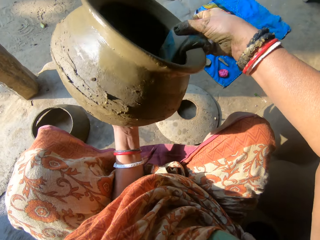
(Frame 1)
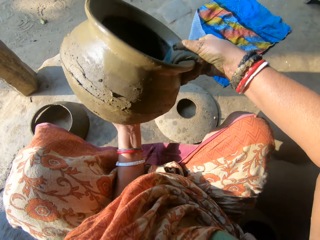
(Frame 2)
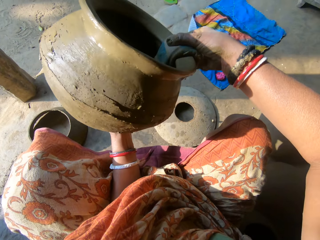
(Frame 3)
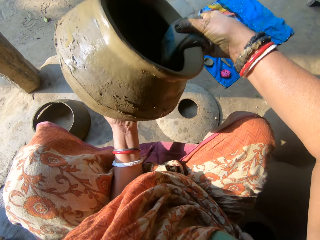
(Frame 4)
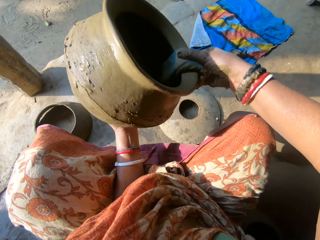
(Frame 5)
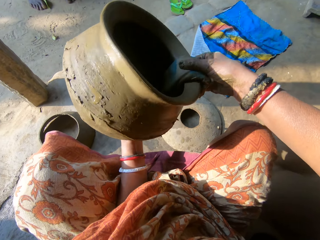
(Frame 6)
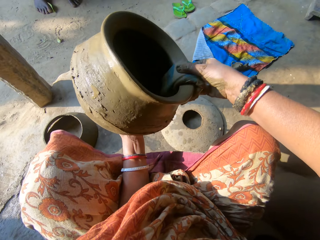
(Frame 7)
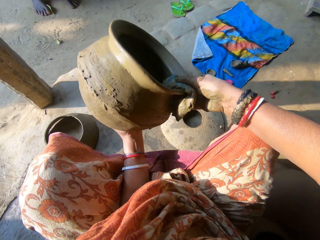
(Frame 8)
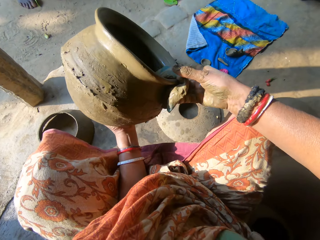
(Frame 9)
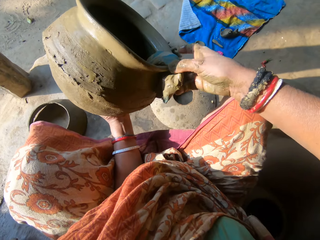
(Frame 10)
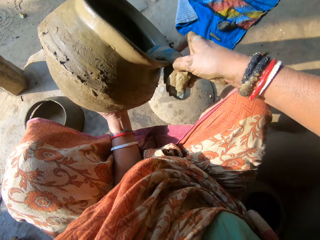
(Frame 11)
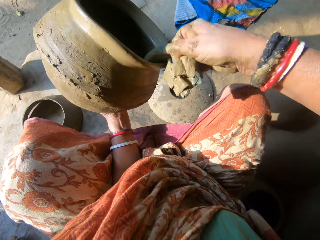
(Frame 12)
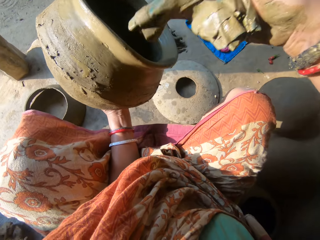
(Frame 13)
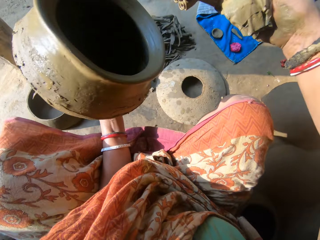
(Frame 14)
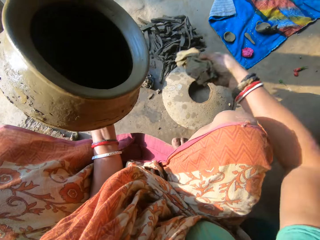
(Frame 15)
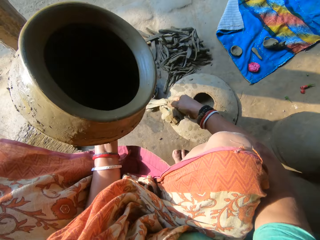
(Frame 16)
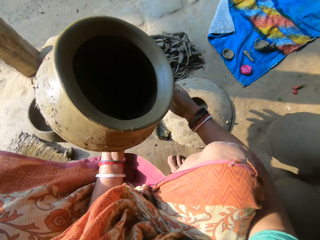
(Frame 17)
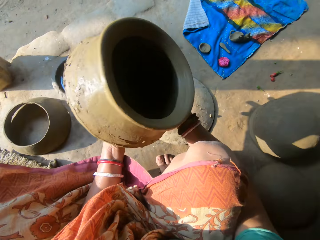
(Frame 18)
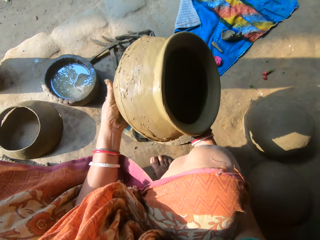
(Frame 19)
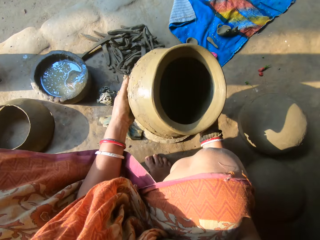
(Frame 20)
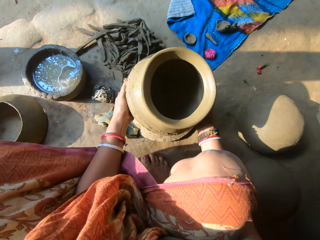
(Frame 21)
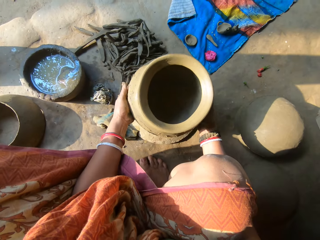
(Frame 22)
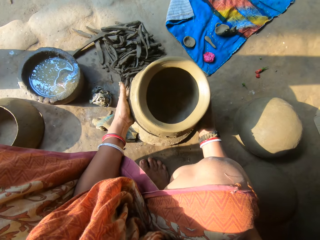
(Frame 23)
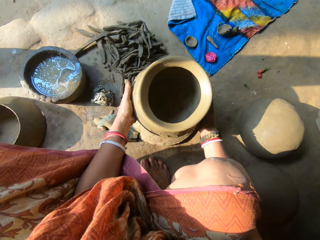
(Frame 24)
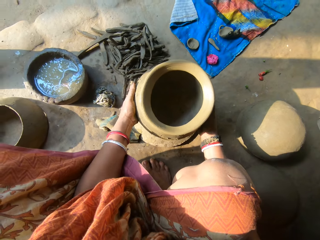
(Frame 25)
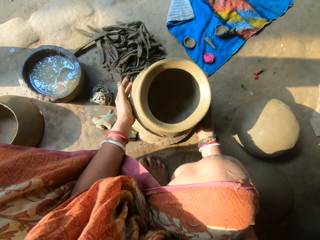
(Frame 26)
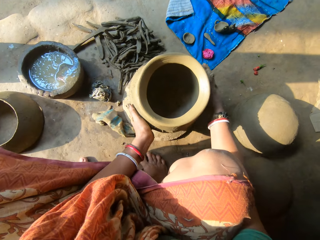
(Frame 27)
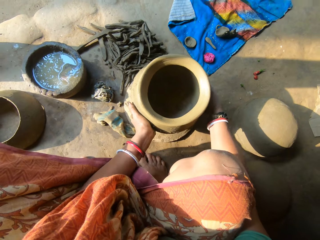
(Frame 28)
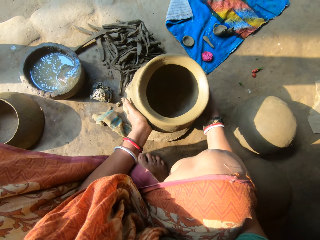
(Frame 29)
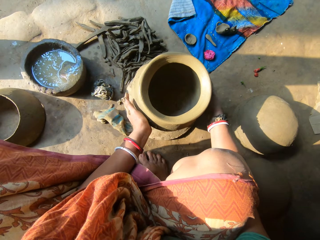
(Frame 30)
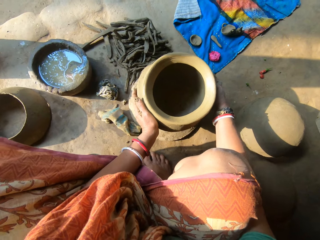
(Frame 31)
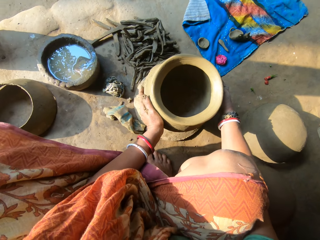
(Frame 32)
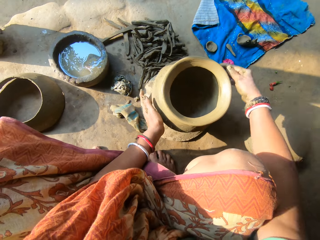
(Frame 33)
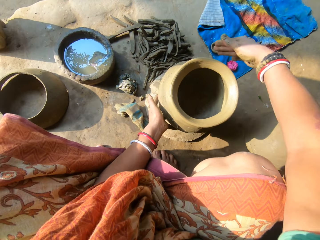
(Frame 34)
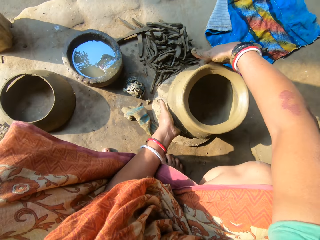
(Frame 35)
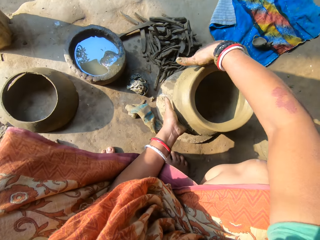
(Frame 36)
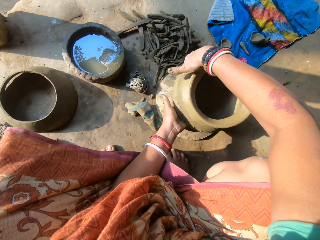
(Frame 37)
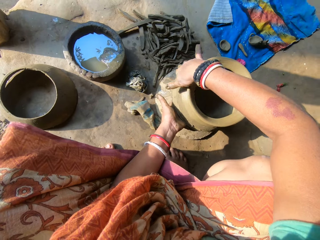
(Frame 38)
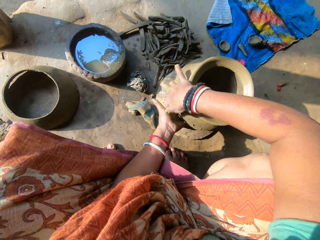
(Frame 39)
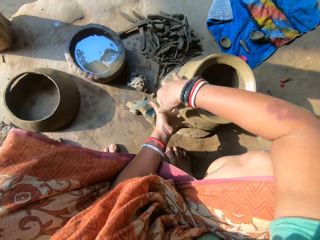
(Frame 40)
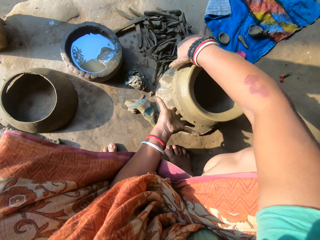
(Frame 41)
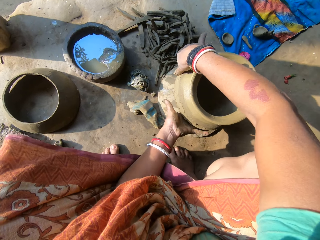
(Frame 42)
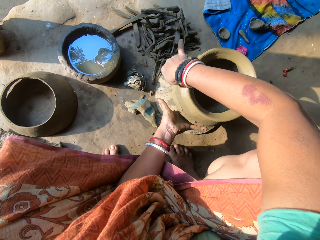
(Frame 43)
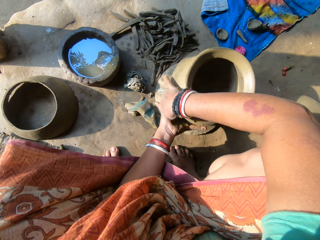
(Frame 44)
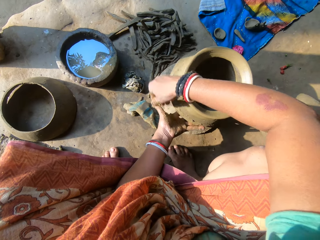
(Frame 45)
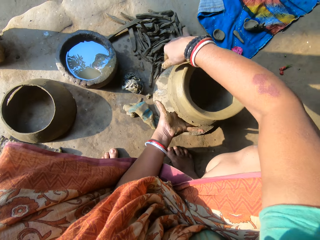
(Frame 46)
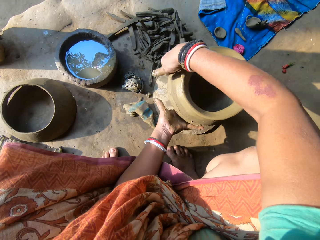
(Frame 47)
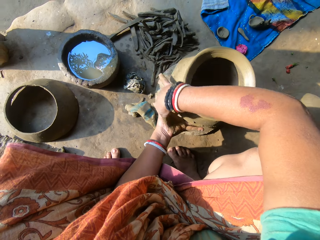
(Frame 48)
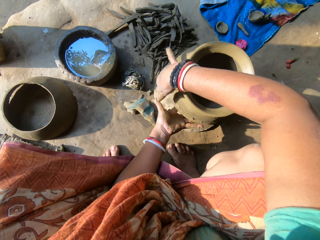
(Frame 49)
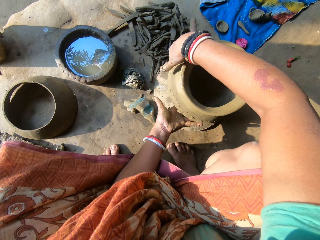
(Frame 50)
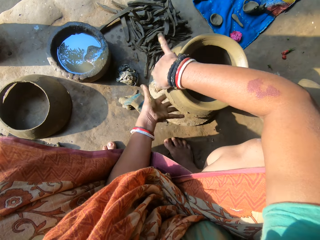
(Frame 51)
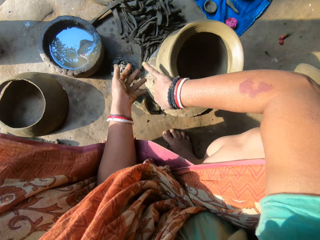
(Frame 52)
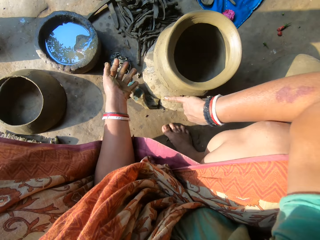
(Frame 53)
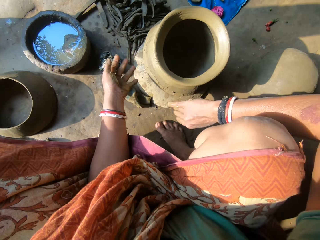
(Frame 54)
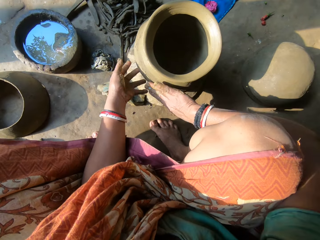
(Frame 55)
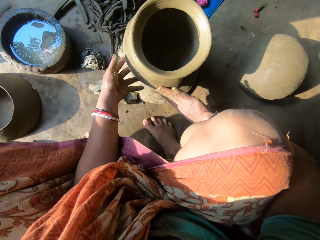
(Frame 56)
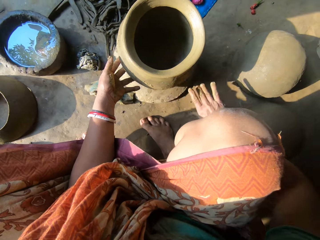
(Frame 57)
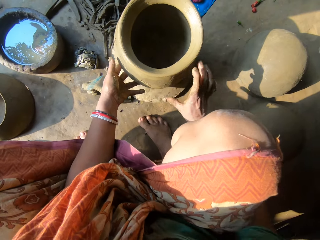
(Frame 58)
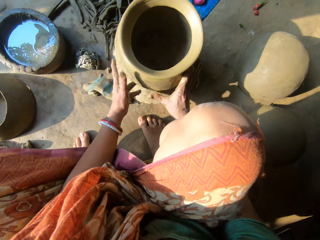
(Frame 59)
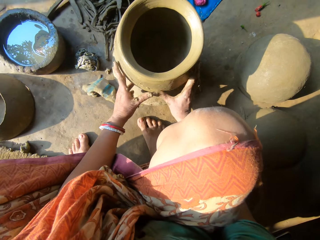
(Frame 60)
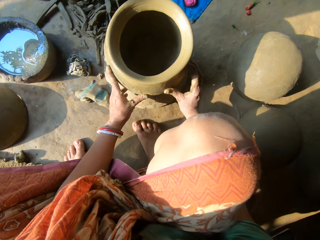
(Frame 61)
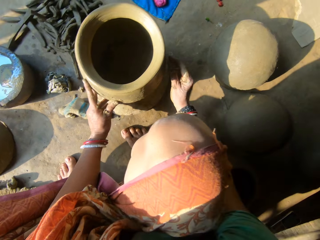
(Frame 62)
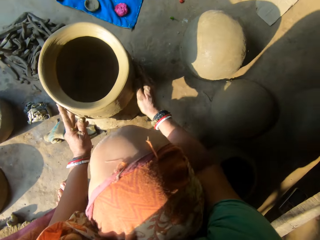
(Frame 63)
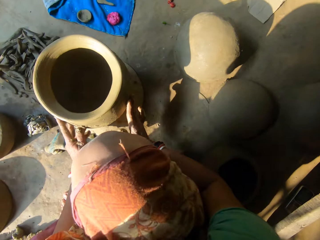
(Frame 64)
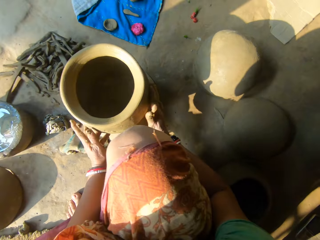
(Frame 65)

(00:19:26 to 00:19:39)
The camera wearer picks the cloth. She drops the rag on the floor with her right hand. She holds the clay pot with both hands. She drops the pot on the floor with both hands. She moulds the clay pot with the hands. She smoothens the pot with her right hand. She interacts with the woman.

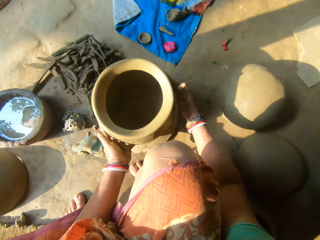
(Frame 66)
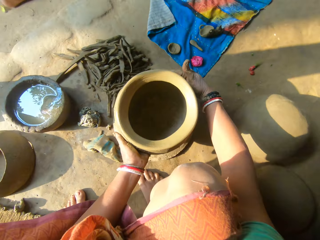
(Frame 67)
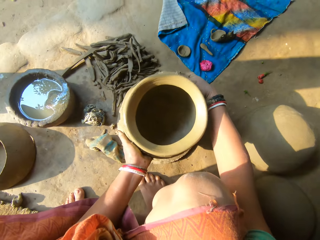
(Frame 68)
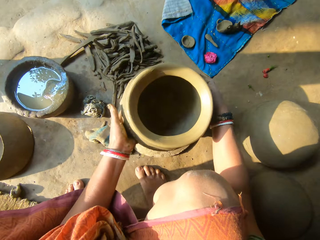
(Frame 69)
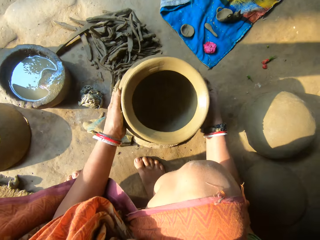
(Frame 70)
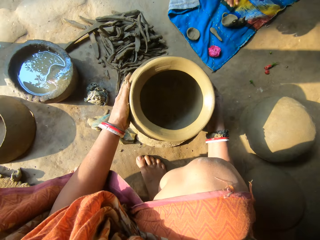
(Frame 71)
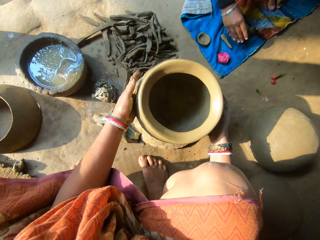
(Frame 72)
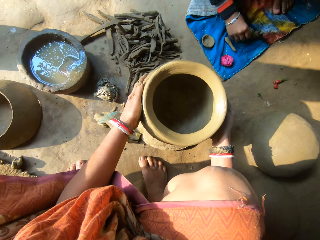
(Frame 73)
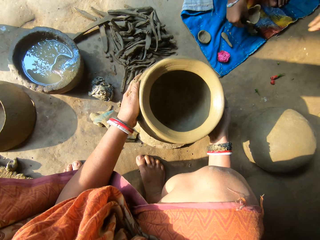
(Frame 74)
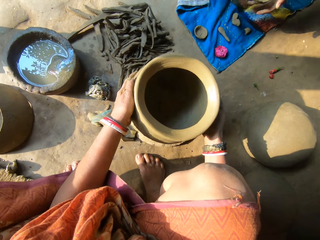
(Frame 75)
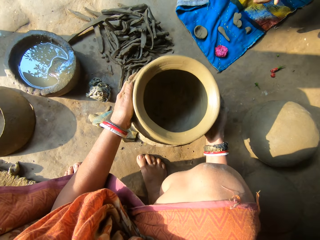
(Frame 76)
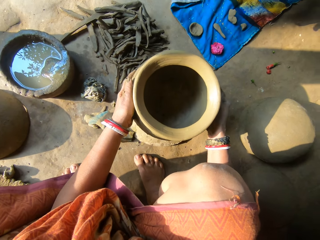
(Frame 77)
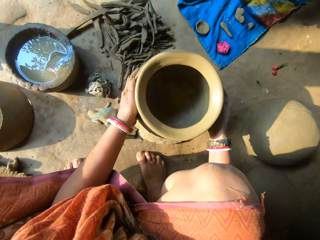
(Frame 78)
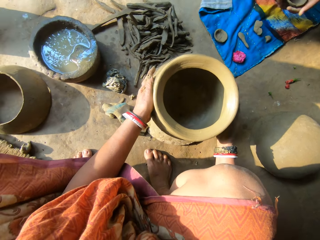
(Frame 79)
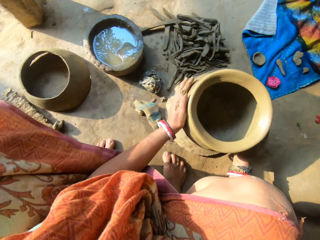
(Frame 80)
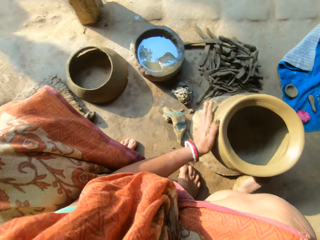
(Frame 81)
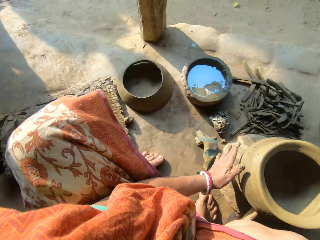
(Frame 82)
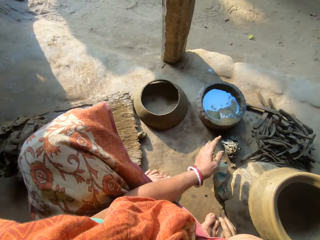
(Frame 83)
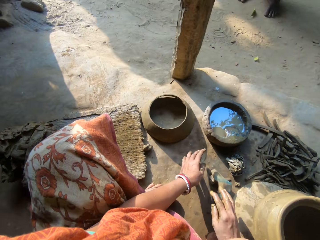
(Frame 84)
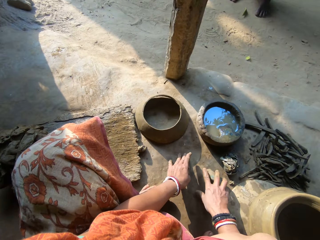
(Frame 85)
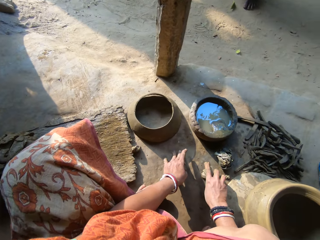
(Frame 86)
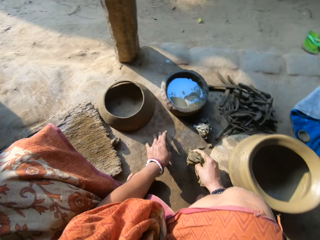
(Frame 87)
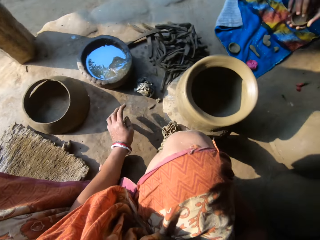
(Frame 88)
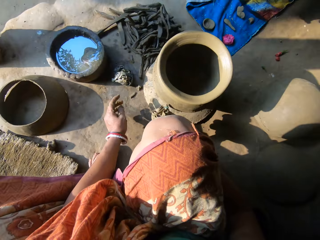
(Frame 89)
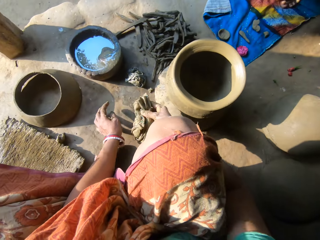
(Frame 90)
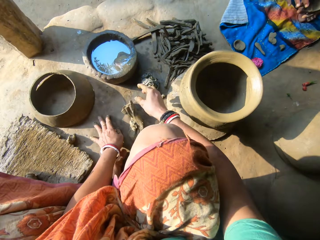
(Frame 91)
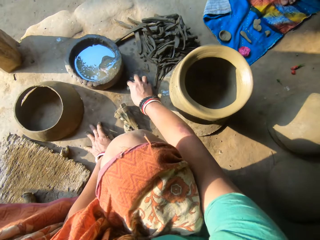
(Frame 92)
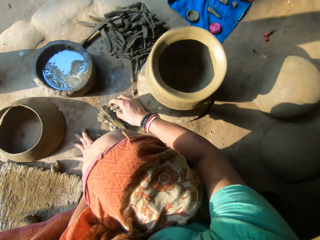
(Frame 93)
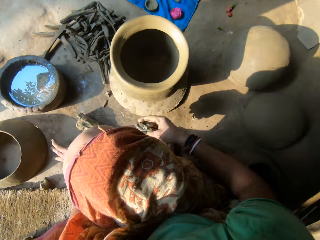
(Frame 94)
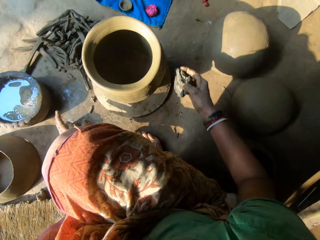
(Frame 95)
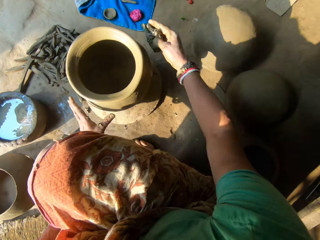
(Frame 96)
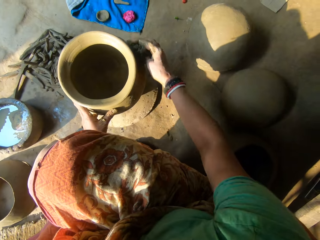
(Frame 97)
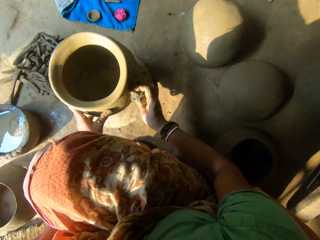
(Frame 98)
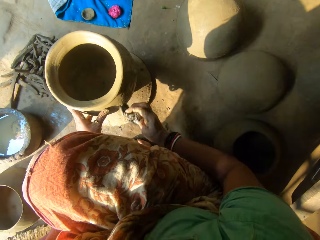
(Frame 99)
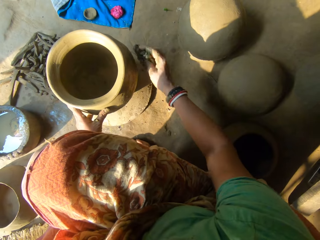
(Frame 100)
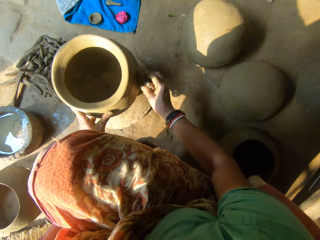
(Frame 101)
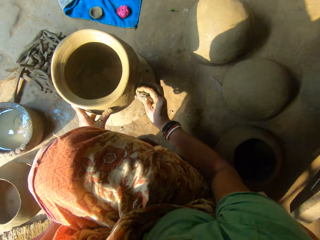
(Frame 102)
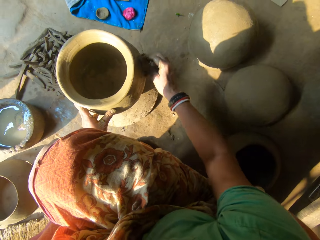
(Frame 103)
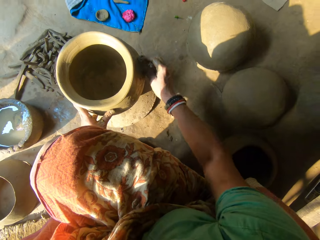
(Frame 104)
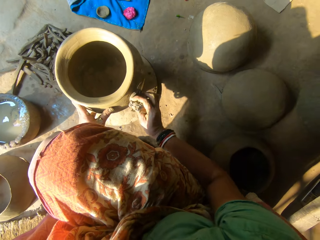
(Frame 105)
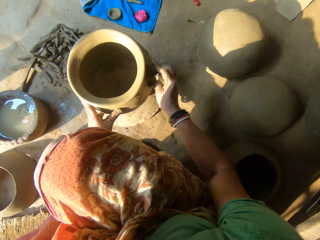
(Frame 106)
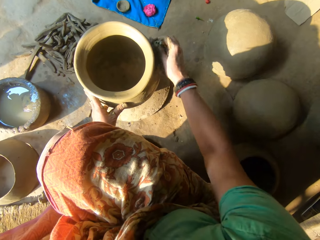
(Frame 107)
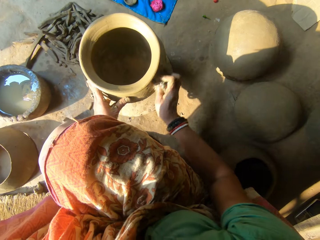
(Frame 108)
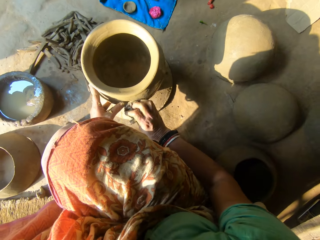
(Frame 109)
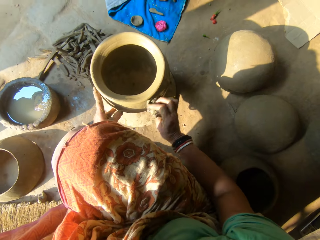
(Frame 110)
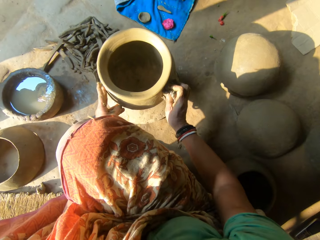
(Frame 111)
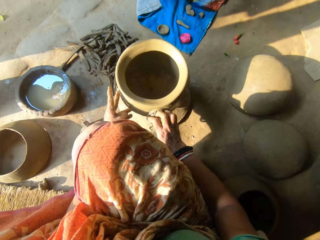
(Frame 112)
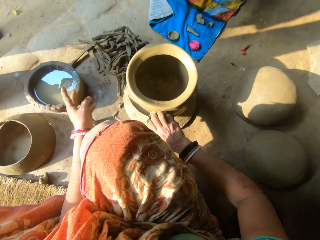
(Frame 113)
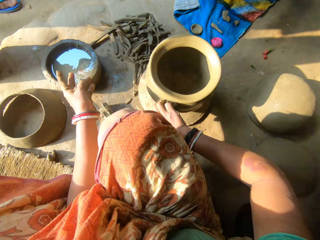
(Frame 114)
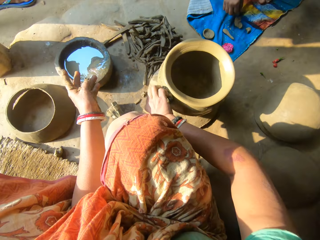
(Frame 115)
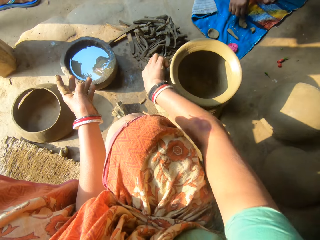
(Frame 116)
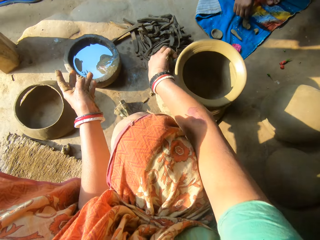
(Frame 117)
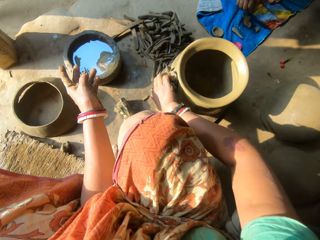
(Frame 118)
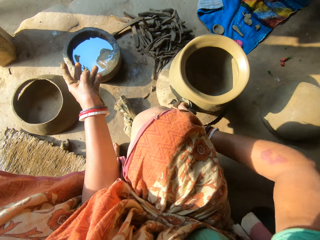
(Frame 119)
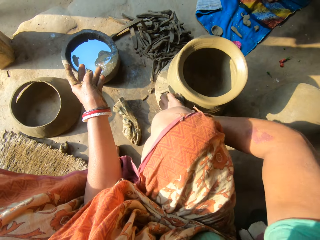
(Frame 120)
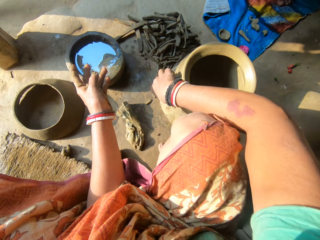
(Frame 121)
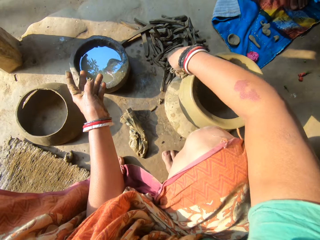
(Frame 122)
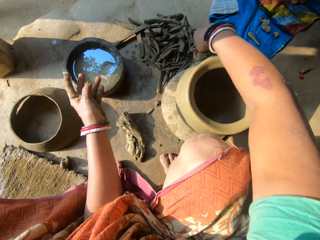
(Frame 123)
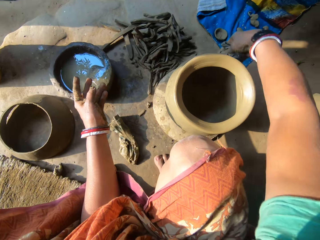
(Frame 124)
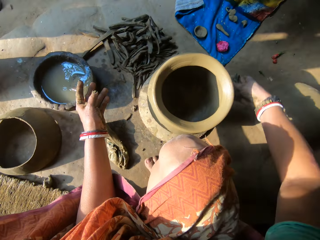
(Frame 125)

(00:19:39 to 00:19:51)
A person picks a clay model. The camera wearer picks the rag from the floor with her right hand. She drops the rag on the floor with her right hand. She picks another rag from the floor with her right hand. She cleans the pot with the second rag in her right hand. The person places clay on the floor. Another person stands at the verandah.
